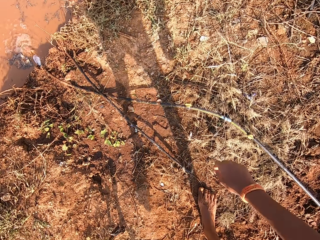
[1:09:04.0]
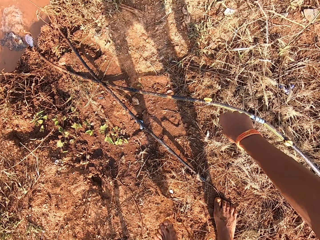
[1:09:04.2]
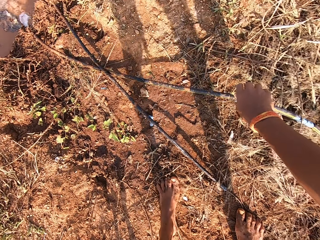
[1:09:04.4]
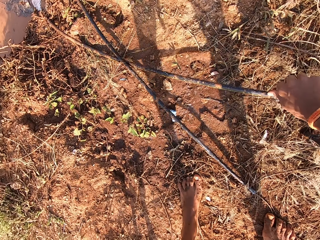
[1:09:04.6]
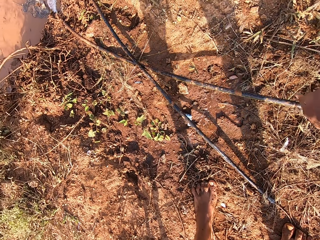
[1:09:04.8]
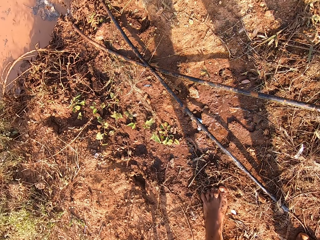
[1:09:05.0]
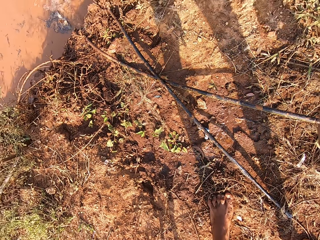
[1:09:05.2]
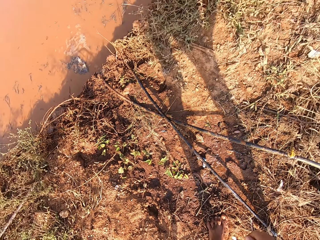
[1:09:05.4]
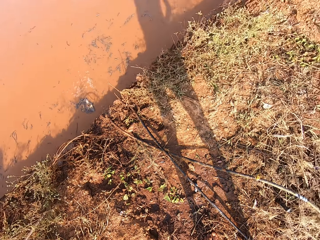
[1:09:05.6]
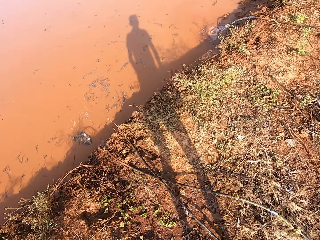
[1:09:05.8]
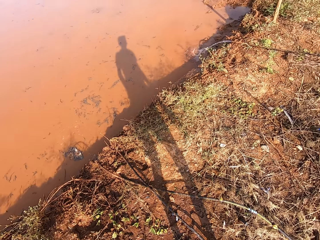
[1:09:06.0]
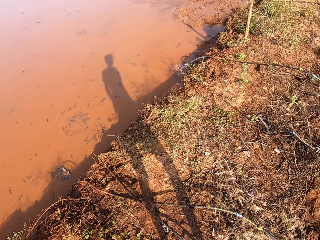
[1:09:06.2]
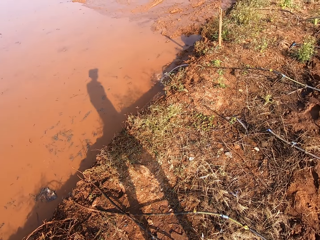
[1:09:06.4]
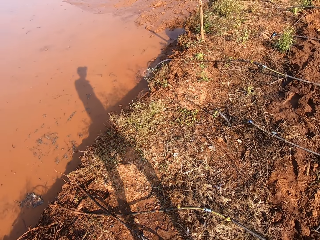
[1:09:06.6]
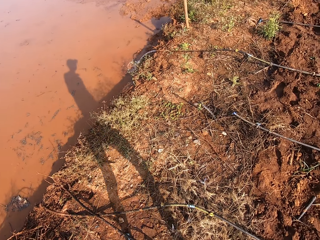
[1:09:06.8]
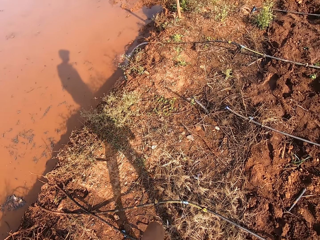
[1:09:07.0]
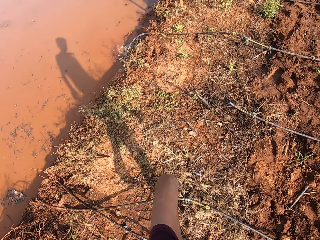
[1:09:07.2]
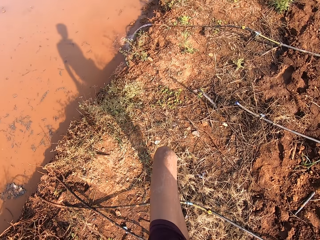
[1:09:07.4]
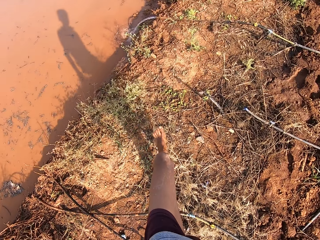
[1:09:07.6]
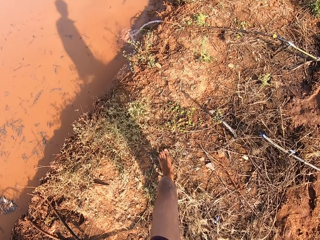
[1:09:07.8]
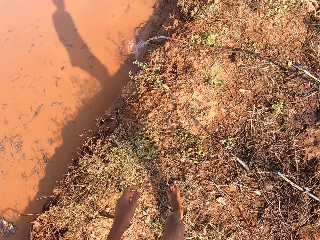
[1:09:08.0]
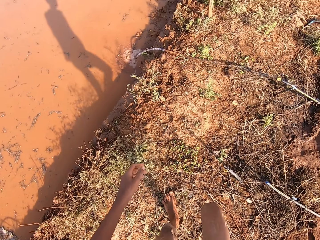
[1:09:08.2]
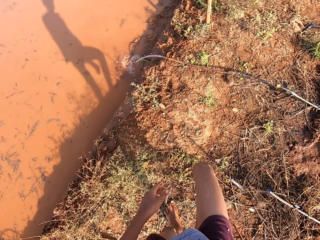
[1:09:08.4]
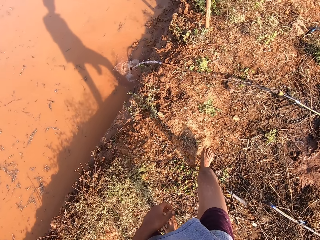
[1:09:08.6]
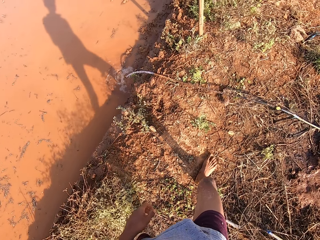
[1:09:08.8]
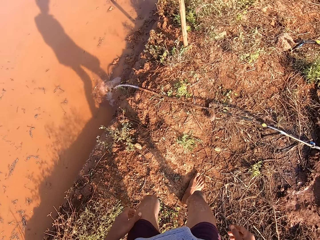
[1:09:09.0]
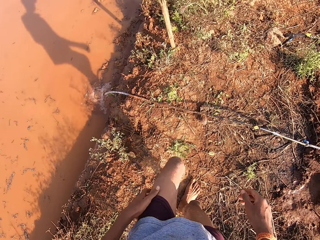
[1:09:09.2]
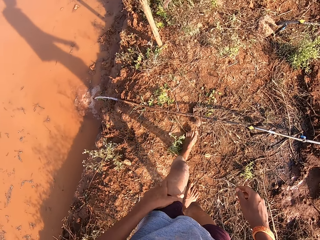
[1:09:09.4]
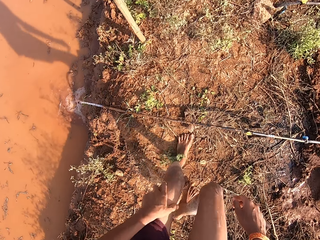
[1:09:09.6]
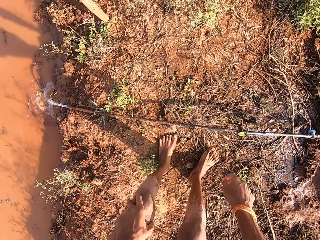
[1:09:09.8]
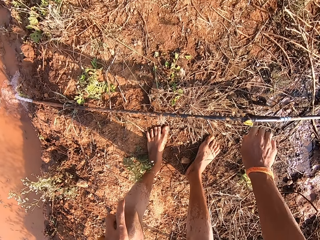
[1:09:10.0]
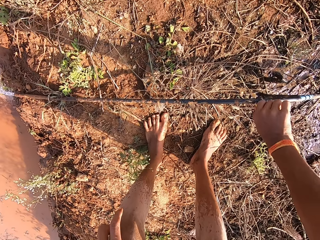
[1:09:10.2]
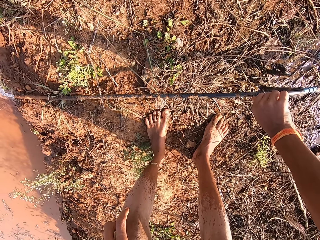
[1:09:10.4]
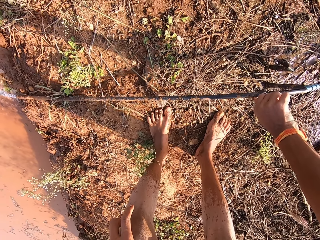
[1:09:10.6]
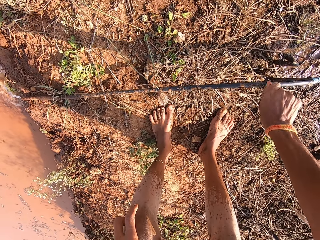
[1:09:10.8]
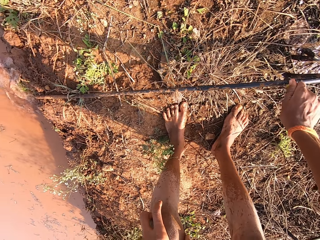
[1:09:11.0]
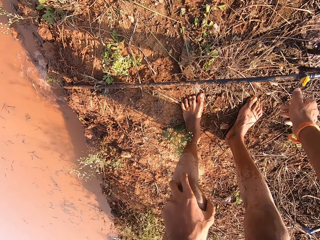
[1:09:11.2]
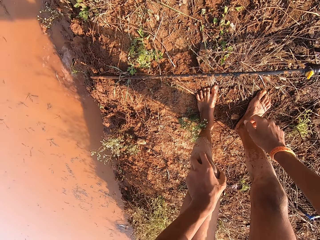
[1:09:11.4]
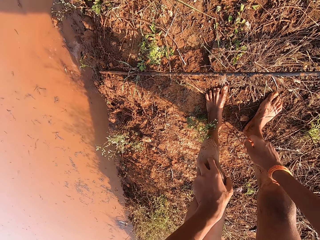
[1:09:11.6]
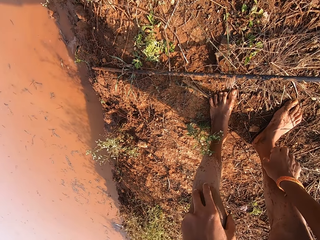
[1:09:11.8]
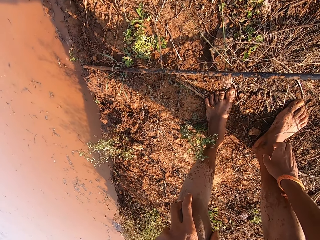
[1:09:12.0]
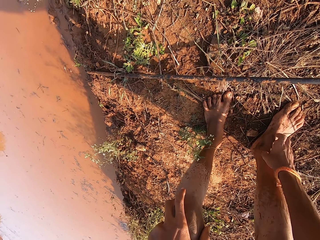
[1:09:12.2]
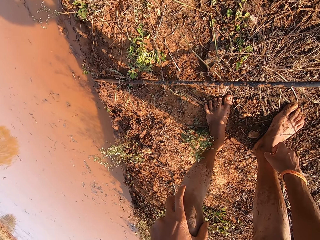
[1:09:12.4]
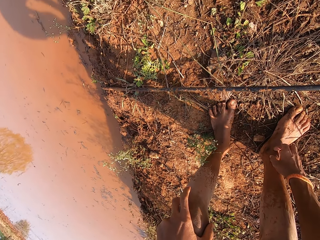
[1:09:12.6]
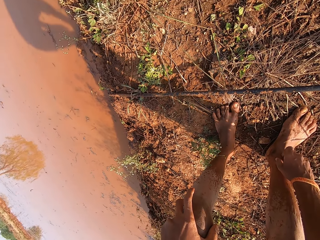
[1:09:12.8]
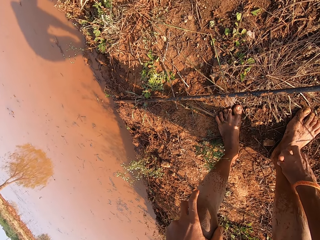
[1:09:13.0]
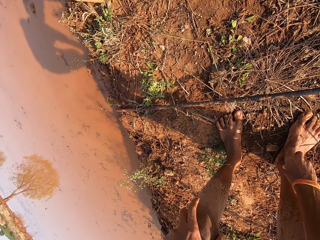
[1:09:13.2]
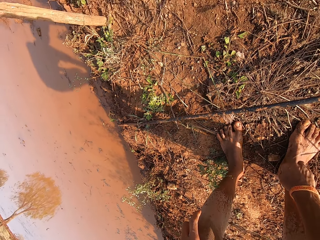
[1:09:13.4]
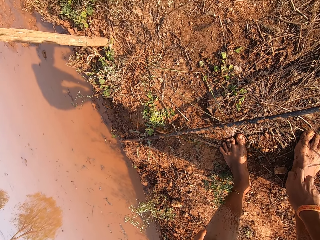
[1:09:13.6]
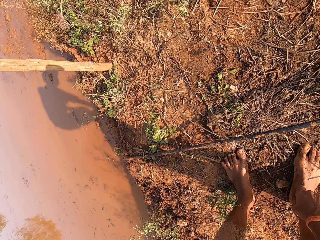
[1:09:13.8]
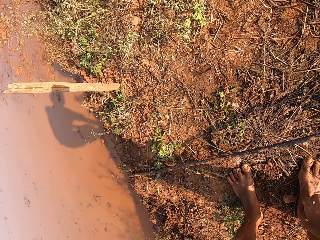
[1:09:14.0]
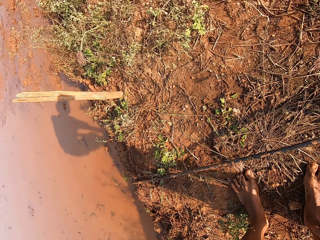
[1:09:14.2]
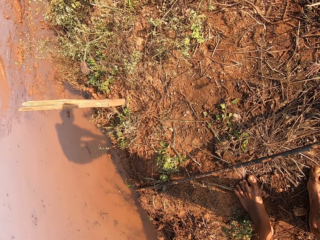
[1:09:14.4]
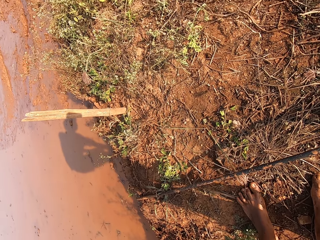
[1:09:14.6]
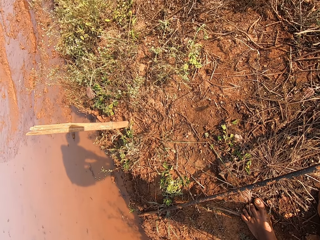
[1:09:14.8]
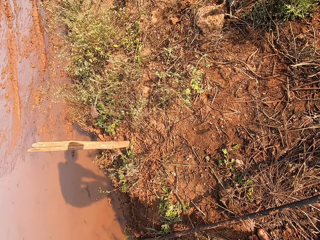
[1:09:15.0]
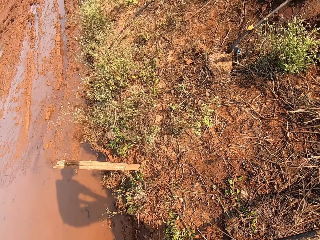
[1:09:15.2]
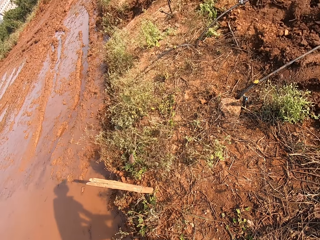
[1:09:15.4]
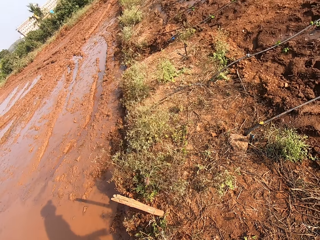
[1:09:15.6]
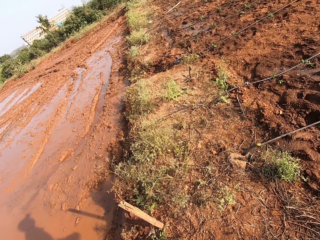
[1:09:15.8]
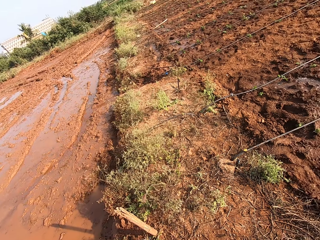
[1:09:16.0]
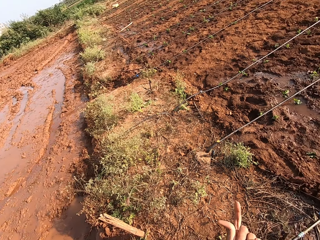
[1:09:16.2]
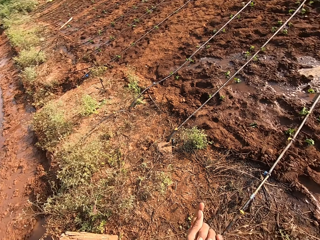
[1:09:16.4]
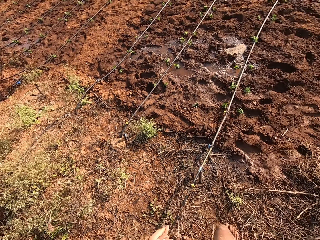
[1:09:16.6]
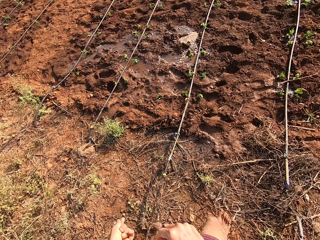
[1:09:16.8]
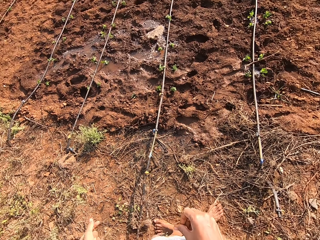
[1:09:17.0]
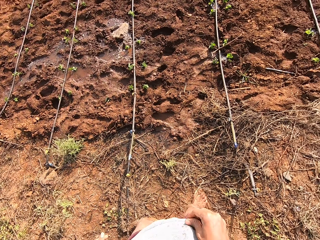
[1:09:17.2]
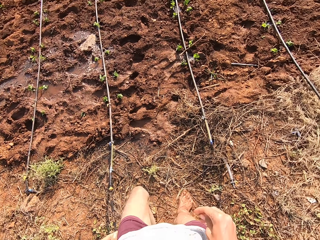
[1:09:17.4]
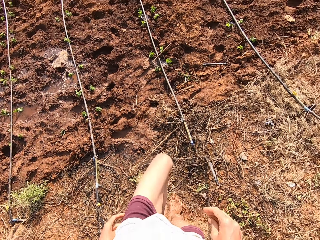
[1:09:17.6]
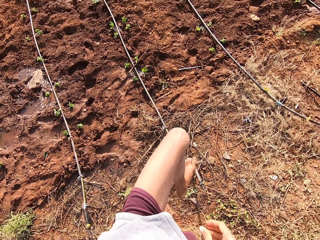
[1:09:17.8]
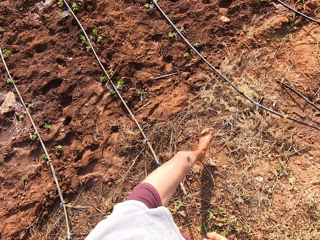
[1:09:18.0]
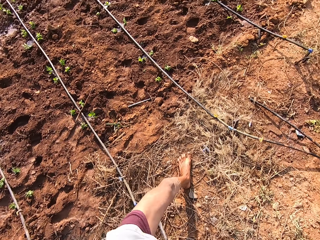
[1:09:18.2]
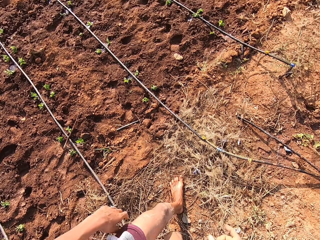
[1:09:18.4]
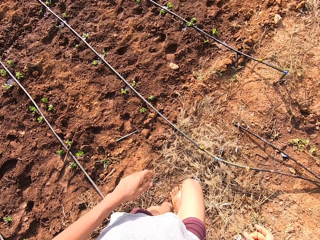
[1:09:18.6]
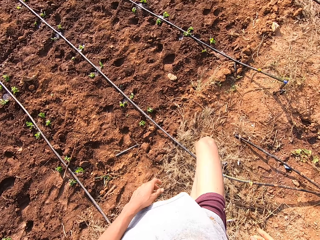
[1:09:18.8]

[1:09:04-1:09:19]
The camera wearer adjusts the hose on the ground with his right hand. He holds a pipe with the right hand. He steps ahead. He adjusts the hose on the ground with his right hand. He turns the knob of the pipe. He scratches his right leg with his right hand. He scratches his right foot with his right hand again. He looks ahead.

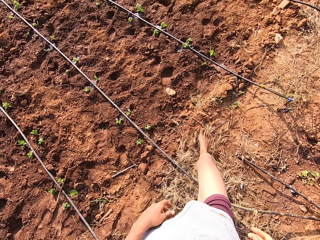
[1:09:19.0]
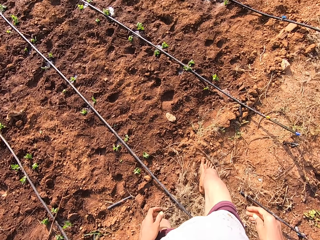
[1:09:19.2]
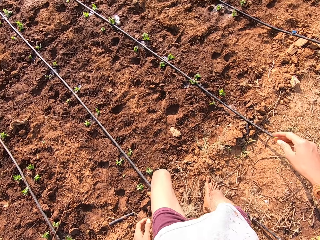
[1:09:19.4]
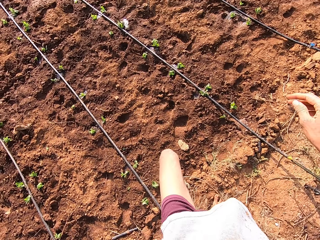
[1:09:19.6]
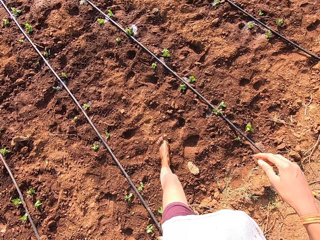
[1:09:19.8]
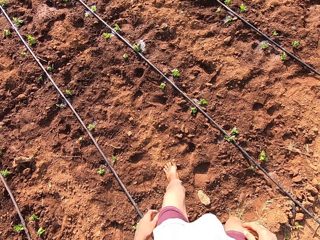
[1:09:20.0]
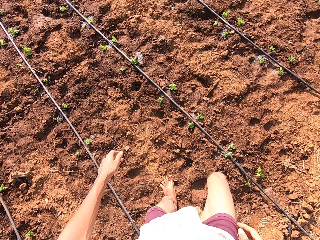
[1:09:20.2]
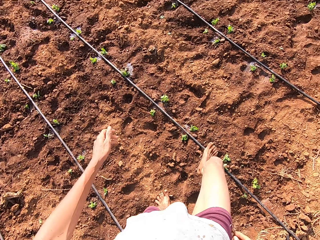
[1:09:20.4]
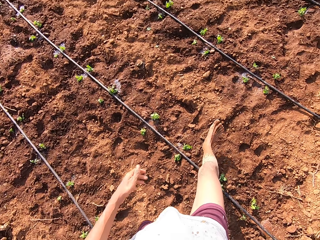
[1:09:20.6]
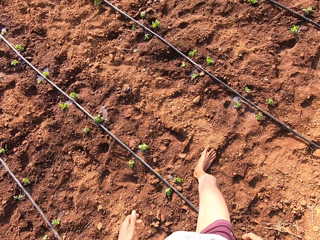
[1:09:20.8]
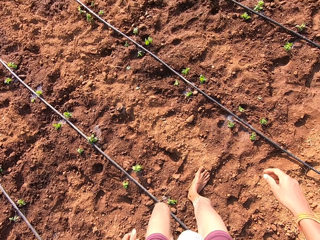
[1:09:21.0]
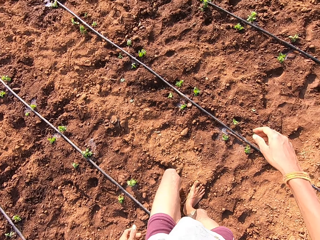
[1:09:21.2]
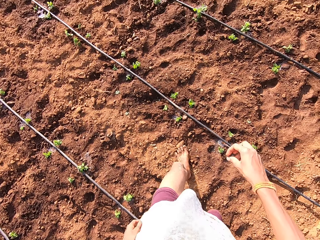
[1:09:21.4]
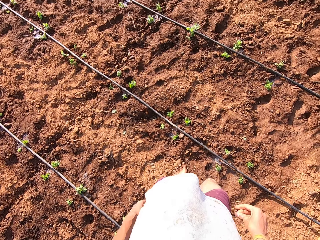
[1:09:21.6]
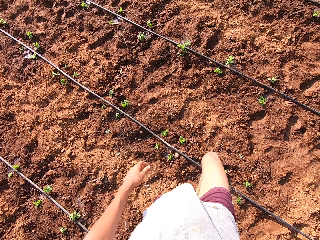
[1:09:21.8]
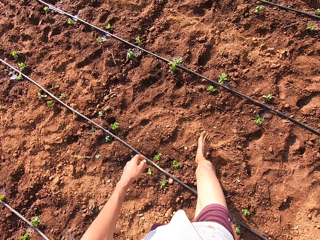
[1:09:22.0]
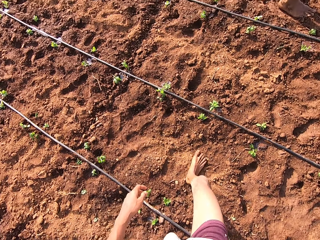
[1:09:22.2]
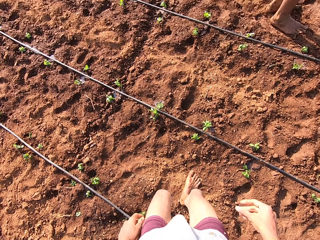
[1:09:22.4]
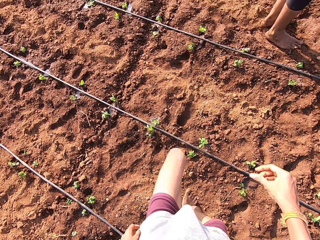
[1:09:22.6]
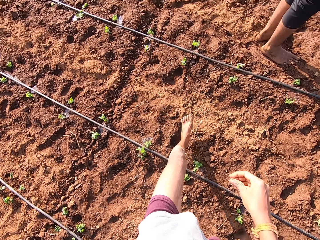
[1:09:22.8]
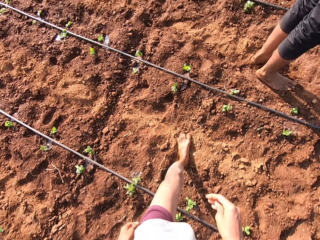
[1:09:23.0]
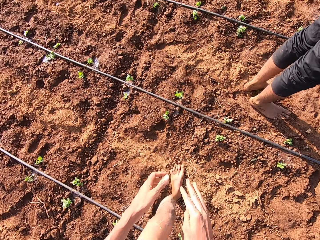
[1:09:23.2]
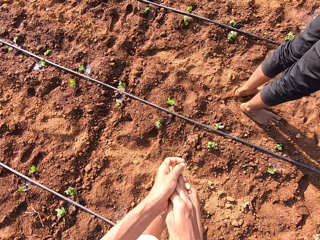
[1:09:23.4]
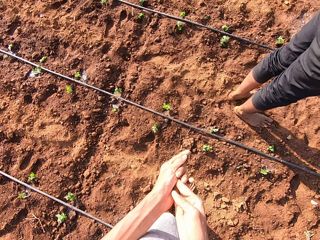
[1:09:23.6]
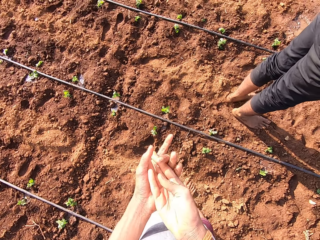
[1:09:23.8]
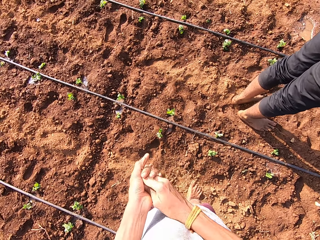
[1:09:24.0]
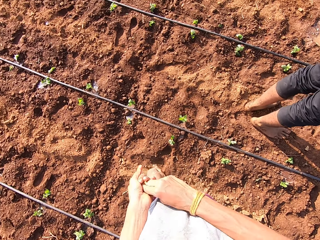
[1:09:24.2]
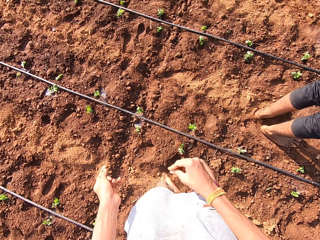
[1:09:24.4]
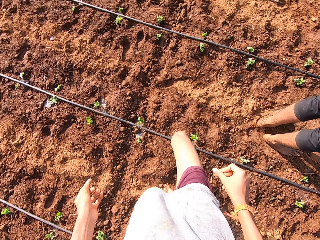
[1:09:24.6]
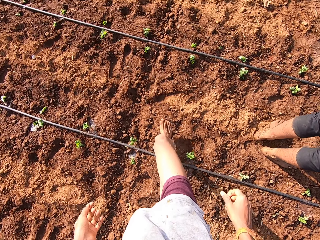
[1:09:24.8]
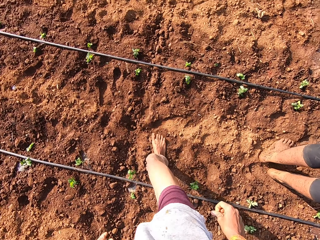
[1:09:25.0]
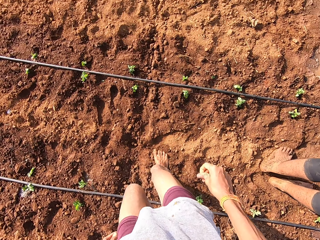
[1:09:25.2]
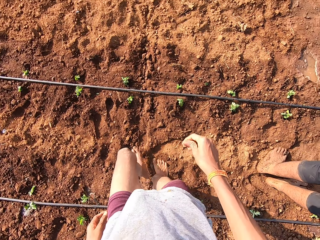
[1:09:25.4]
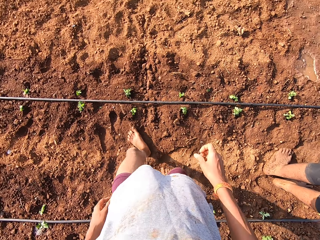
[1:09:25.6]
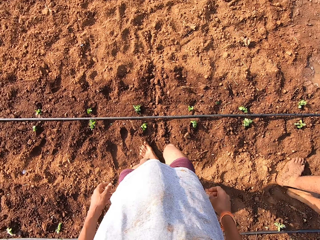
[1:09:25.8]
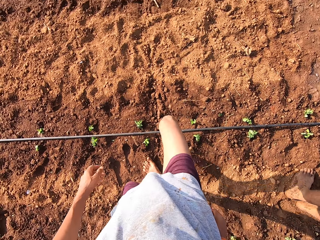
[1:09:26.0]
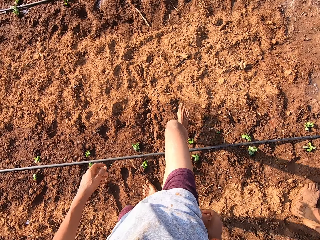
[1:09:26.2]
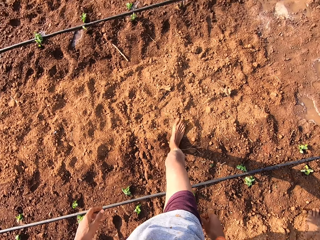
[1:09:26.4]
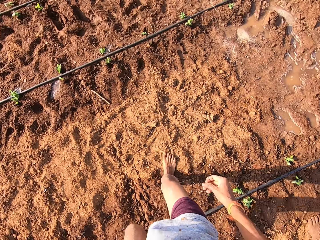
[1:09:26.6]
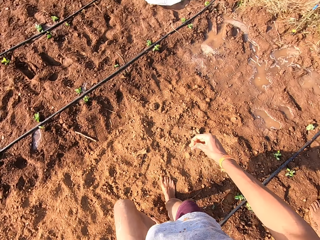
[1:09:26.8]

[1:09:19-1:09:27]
The camera wearer steps ahead. He steps ahead again. He rubs his hands together.
